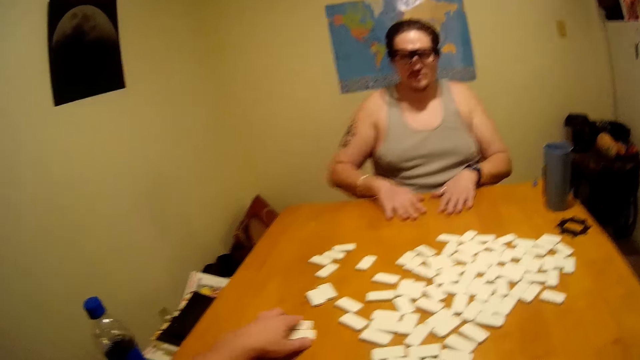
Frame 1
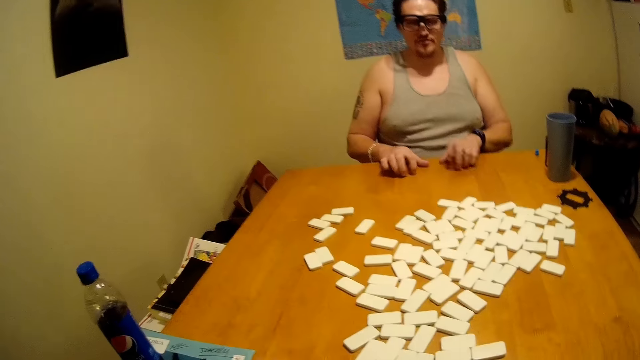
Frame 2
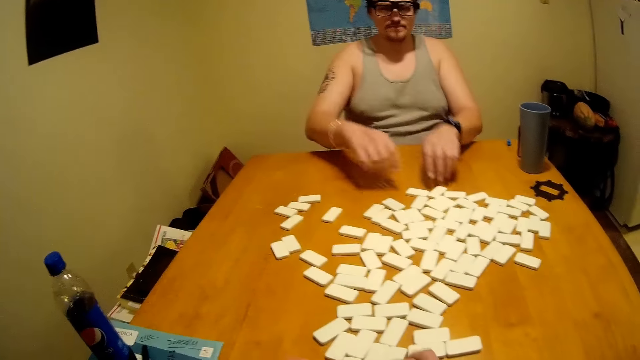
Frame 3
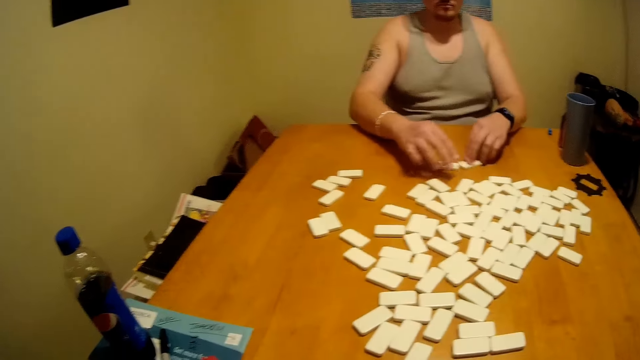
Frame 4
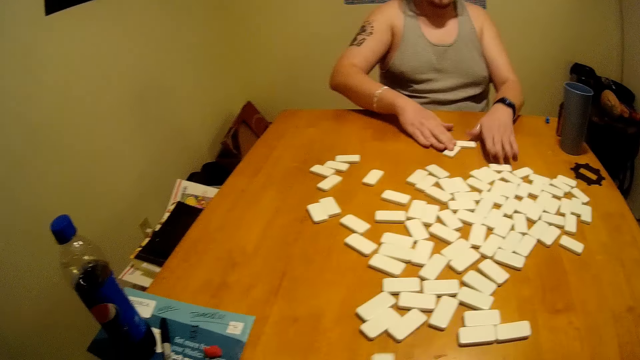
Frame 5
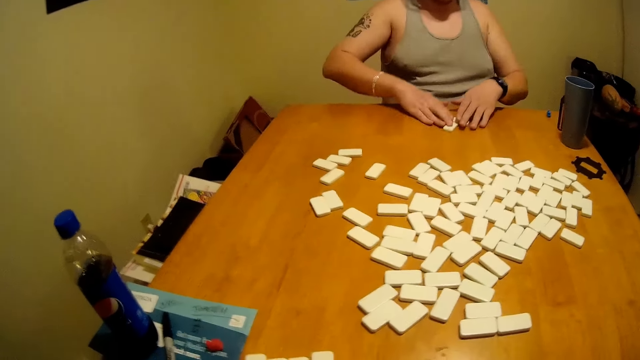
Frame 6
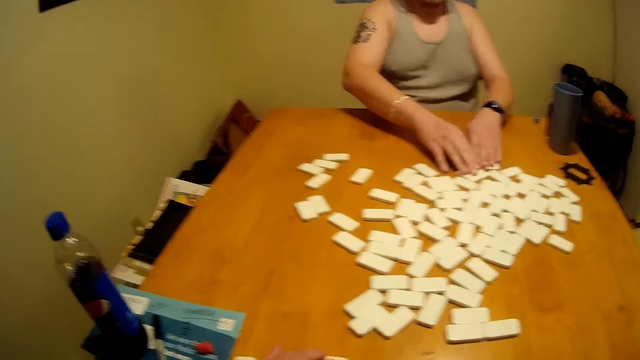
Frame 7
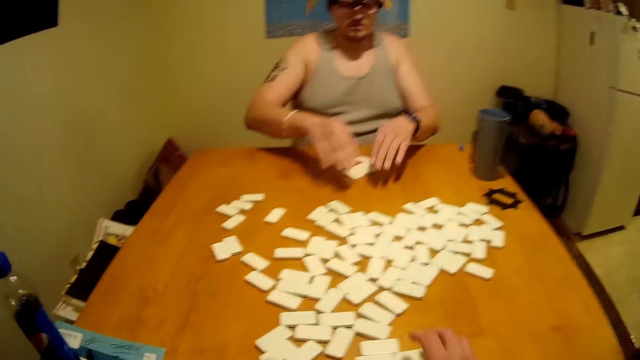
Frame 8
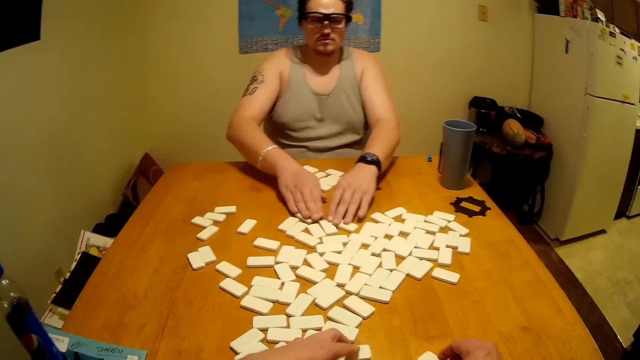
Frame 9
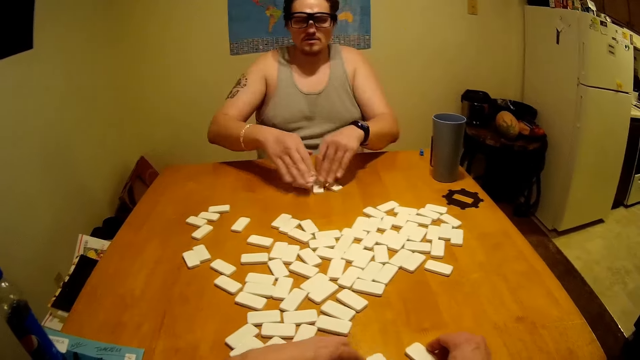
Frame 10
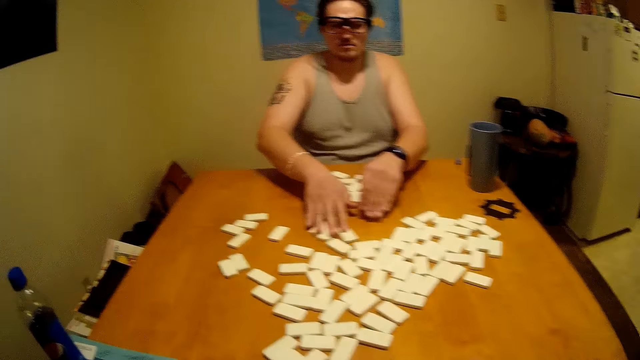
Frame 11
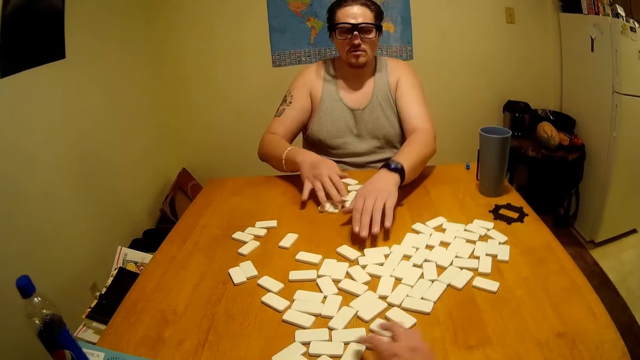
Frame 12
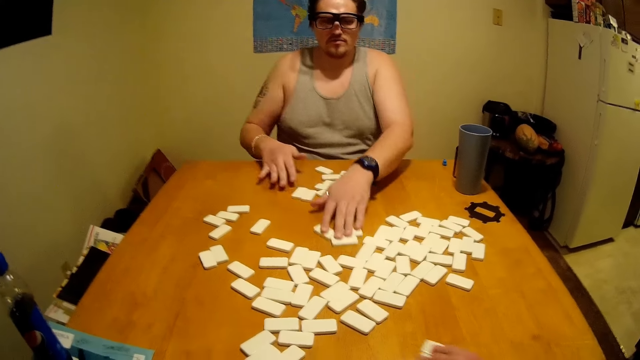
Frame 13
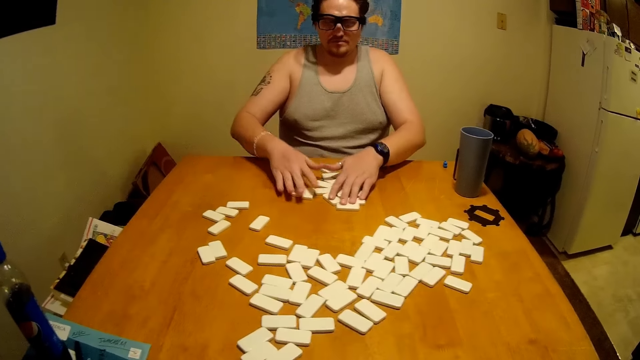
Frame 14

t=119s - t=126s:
A man and the camera wearer arrange dominoes on the table.

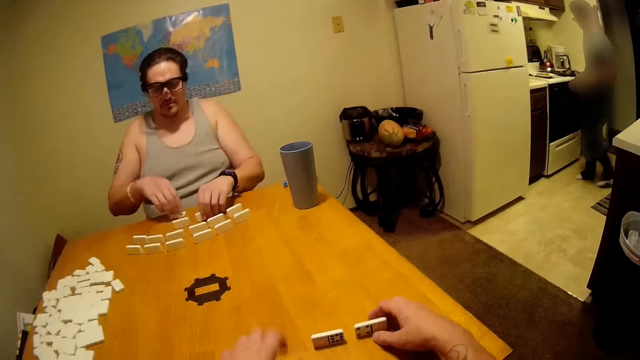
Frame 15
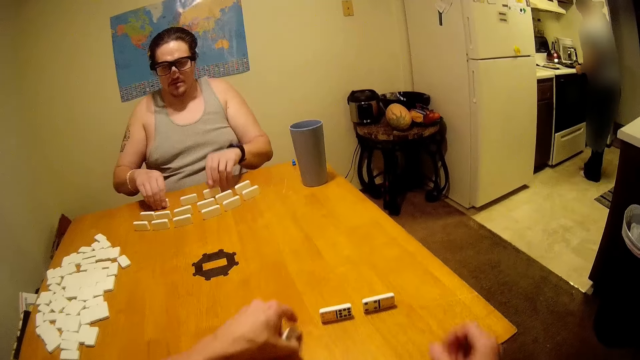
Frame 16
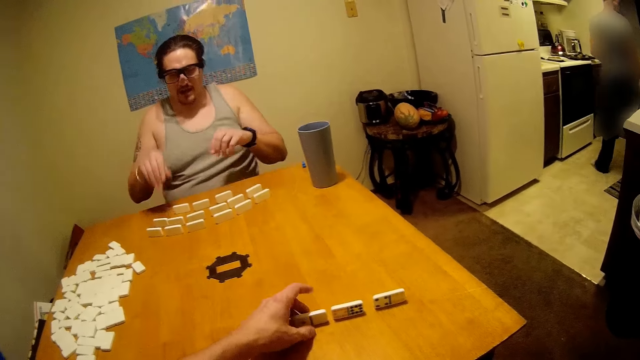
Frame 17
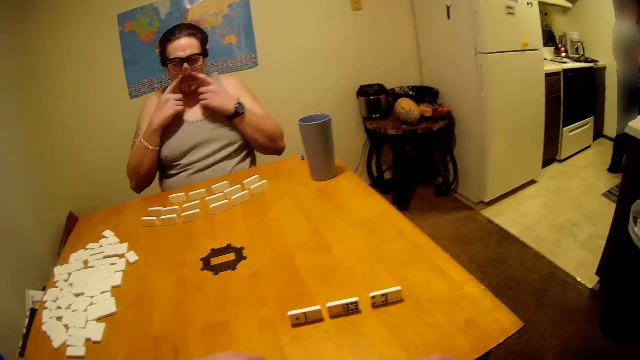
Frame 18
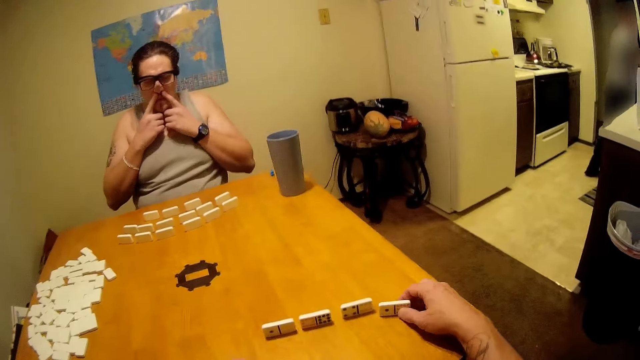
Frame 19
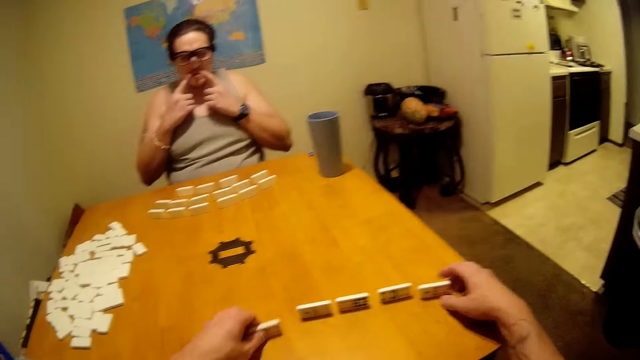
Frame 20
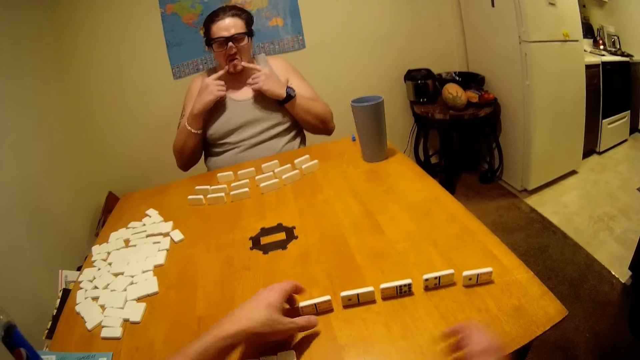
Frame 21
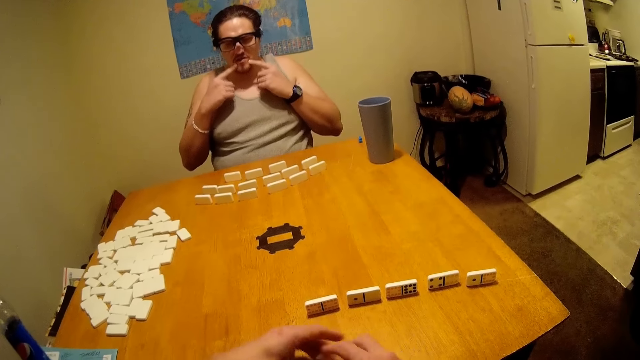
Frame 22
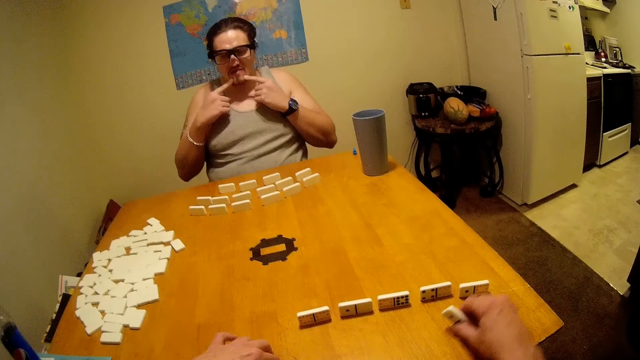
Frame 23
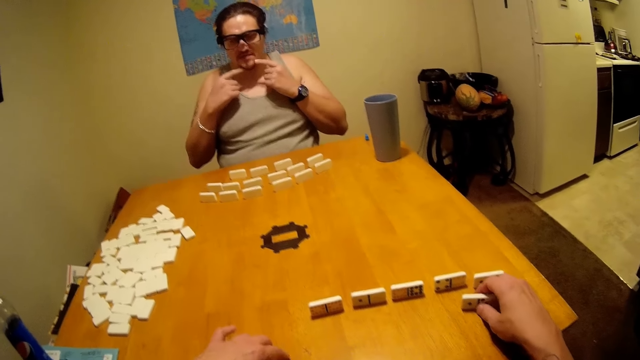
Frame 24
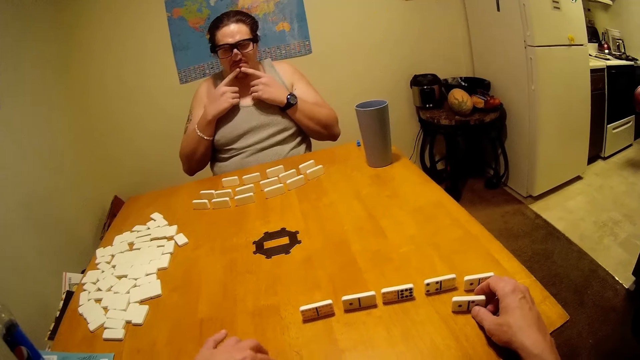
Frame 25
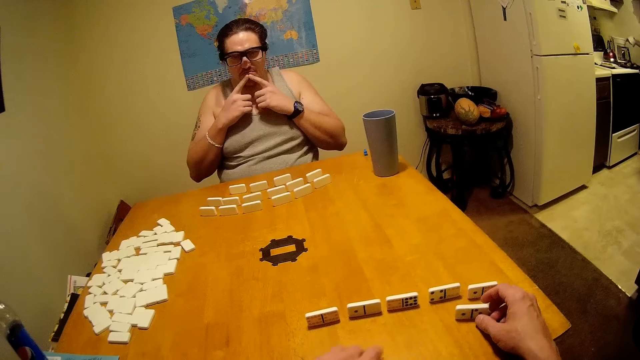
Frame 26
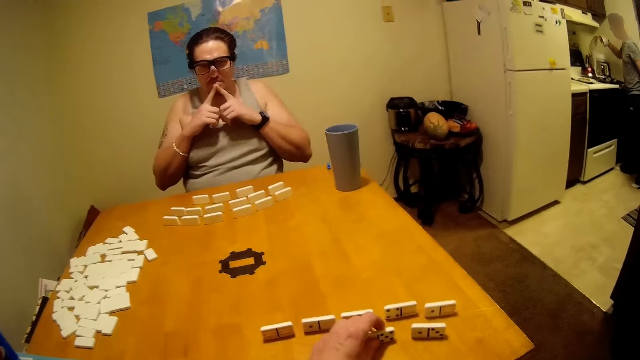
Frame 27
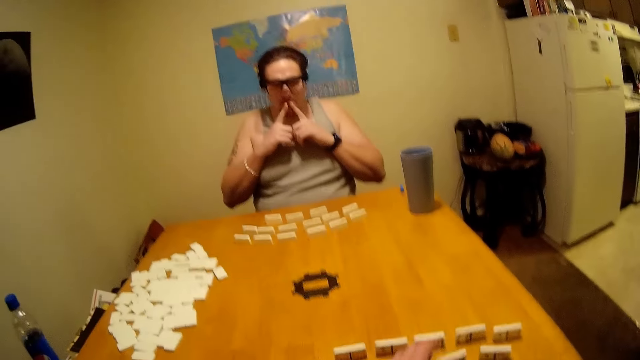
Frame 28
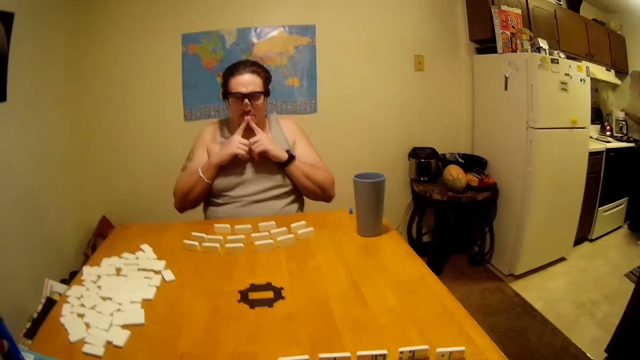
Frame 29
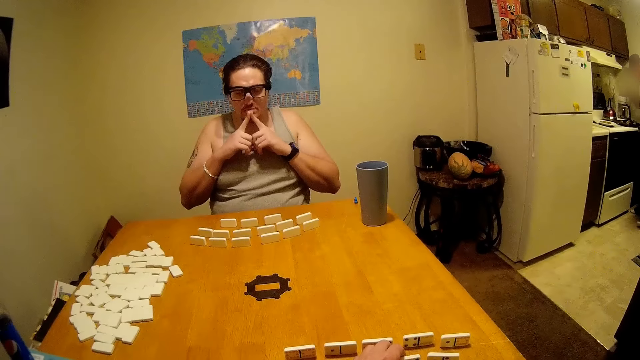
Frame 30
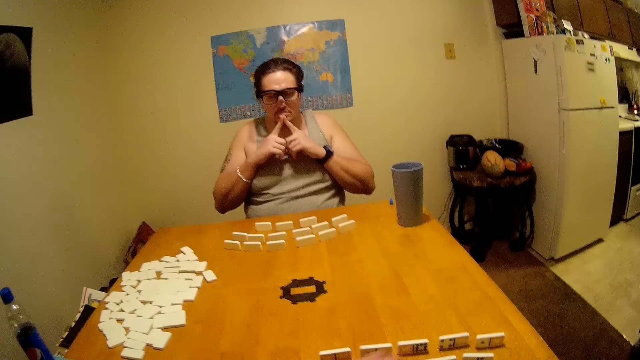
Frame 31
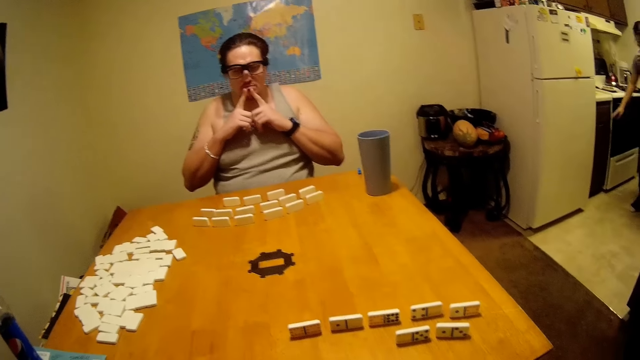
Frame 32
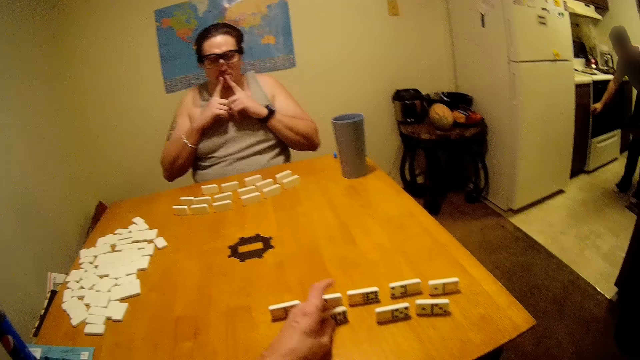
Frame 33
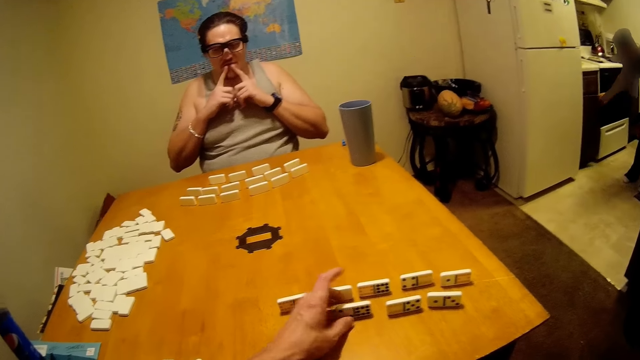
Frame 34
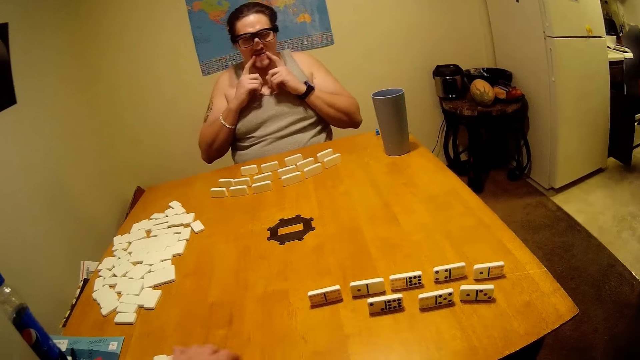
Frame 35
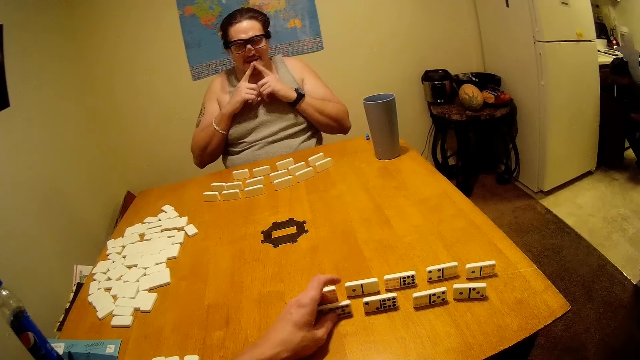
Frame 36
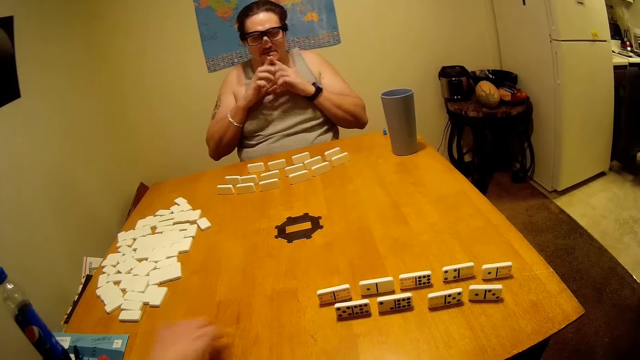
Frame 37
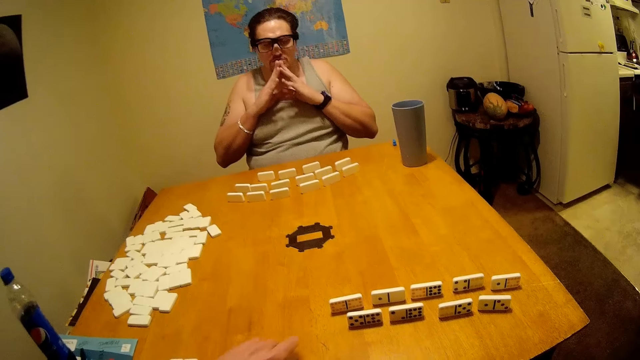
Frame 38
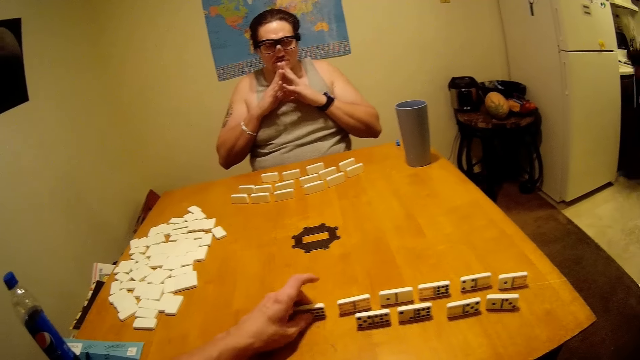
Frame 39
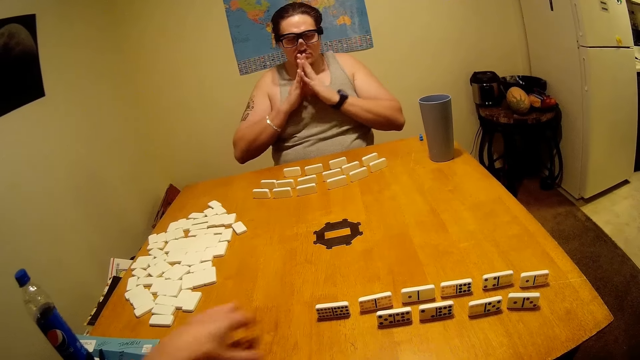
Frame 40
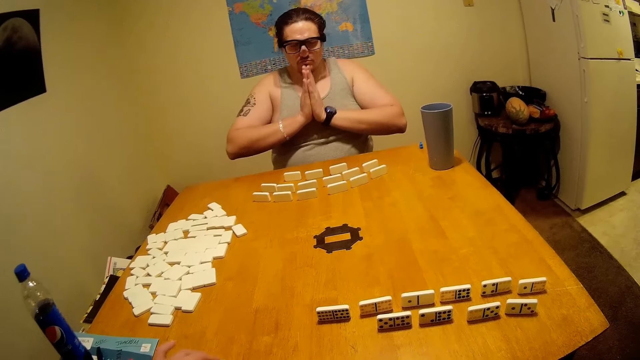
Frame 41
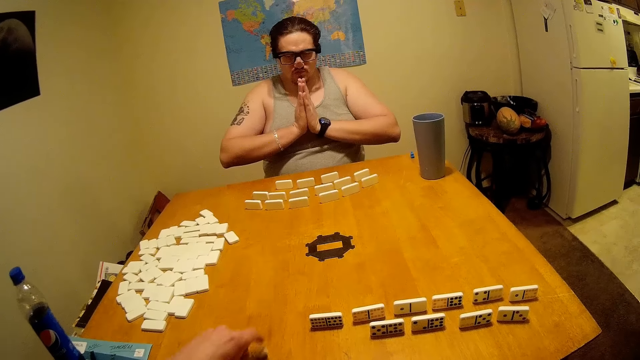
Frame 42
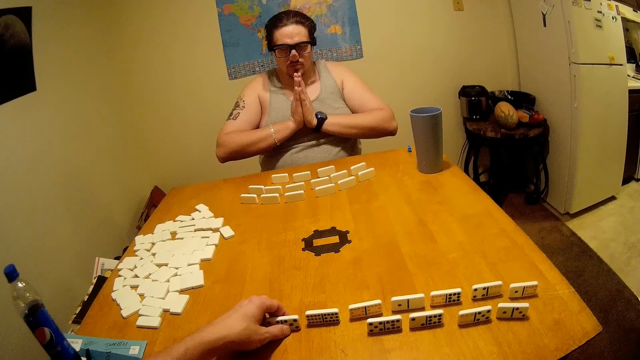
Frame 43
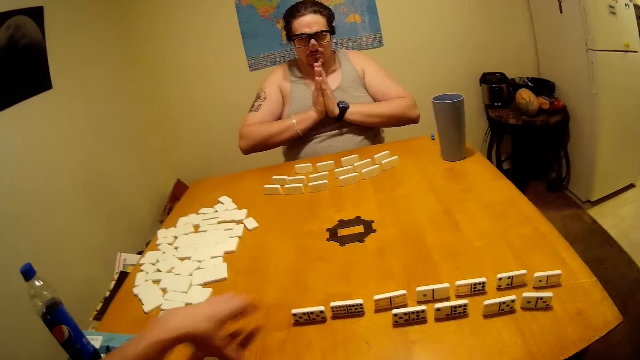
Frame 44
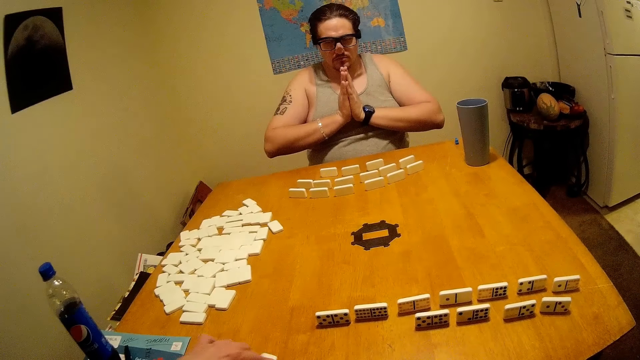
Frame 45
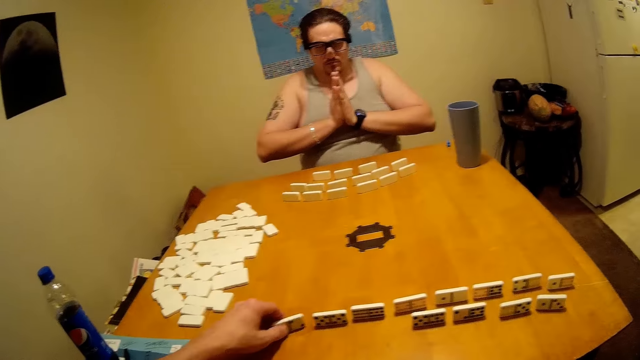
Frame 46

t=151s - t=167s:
The camera wearer touches his face.
